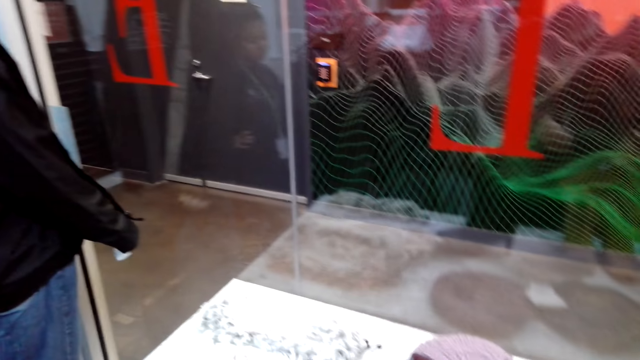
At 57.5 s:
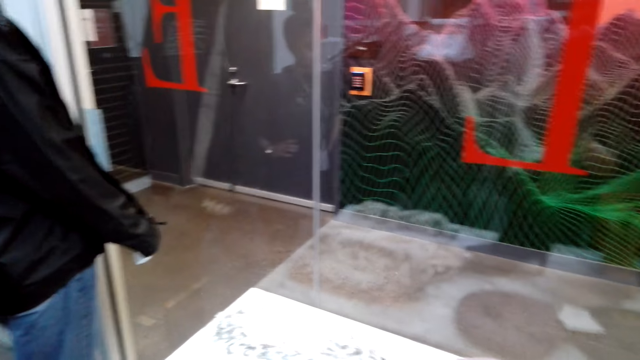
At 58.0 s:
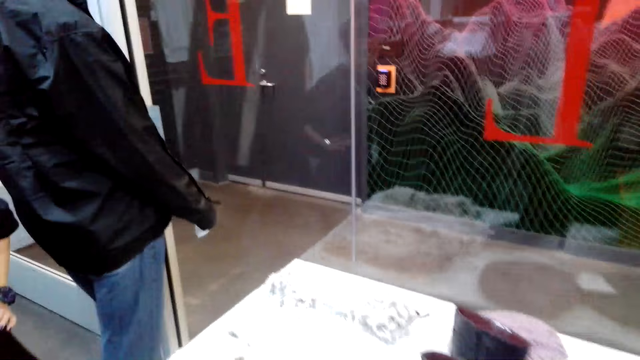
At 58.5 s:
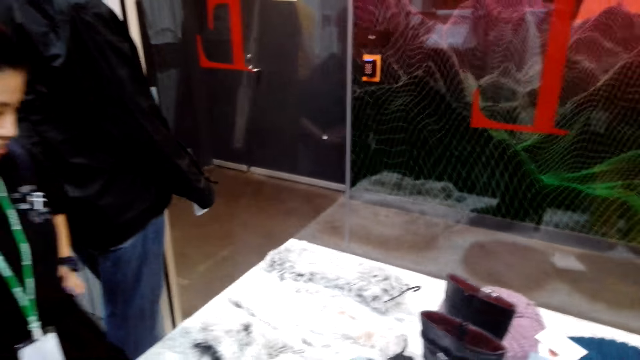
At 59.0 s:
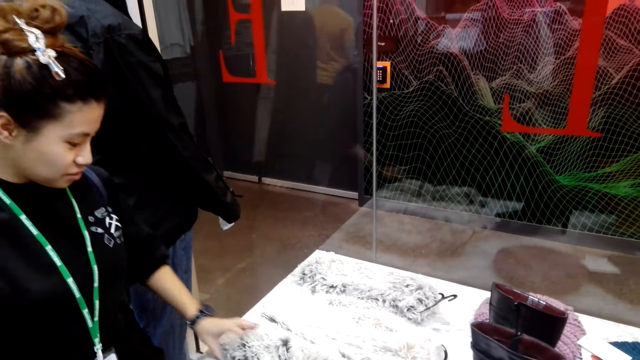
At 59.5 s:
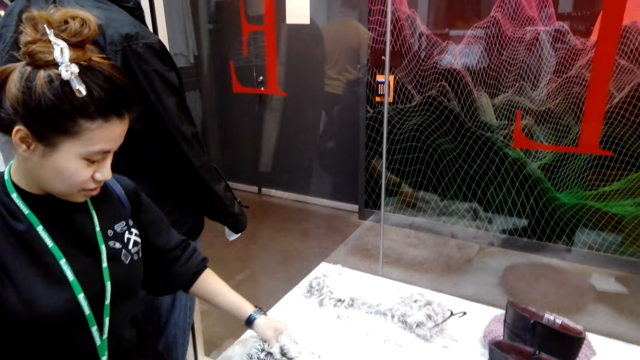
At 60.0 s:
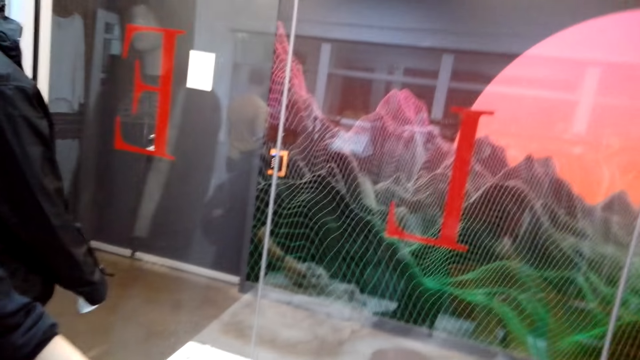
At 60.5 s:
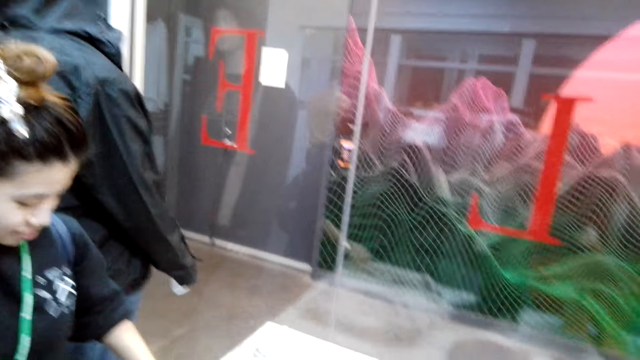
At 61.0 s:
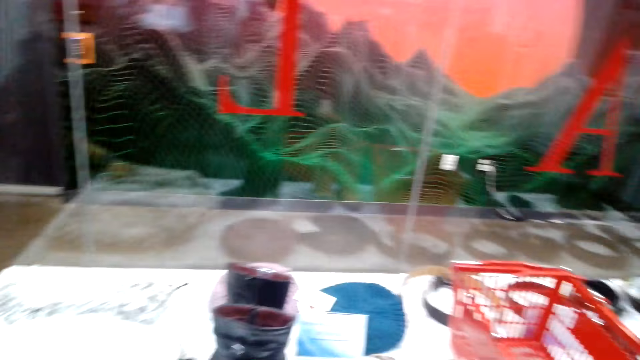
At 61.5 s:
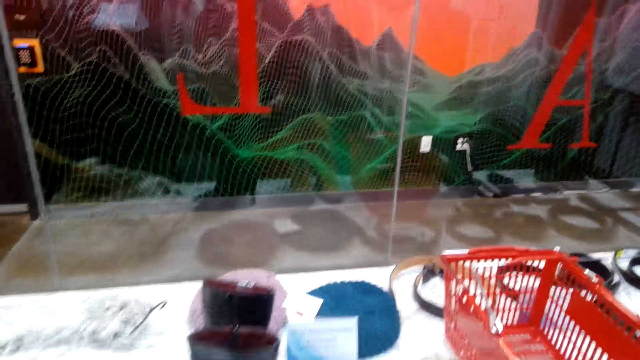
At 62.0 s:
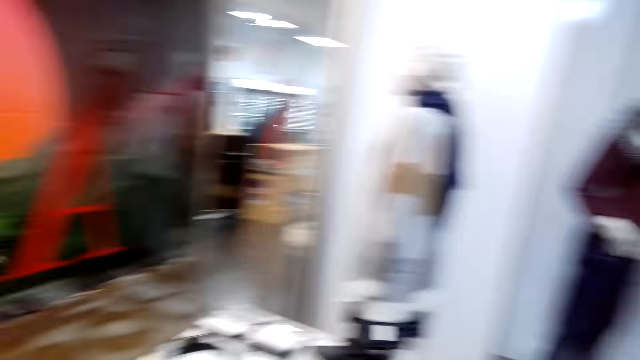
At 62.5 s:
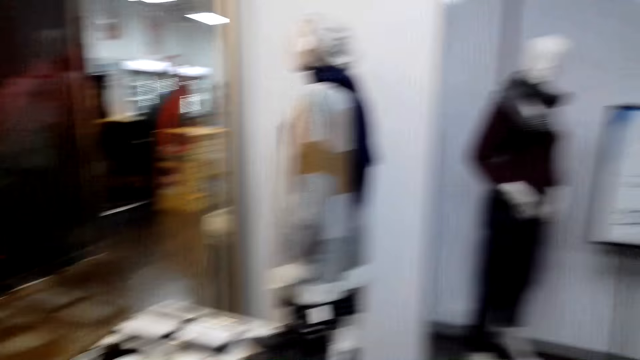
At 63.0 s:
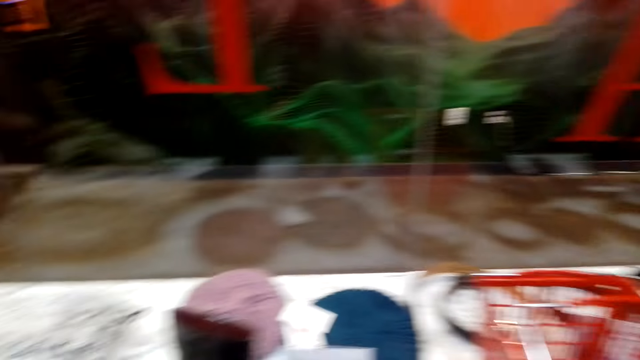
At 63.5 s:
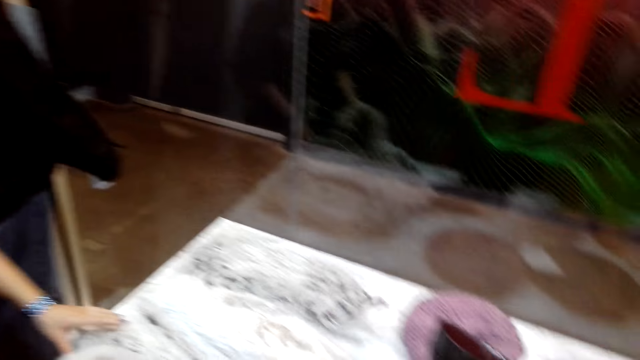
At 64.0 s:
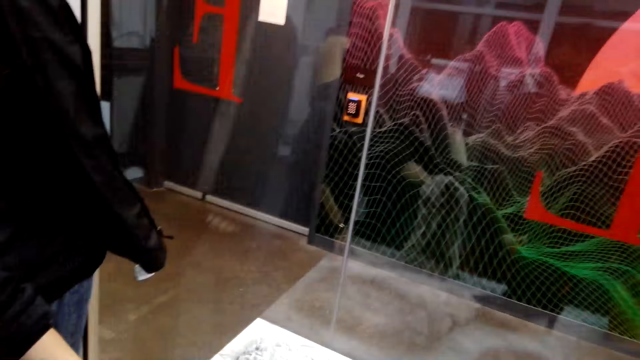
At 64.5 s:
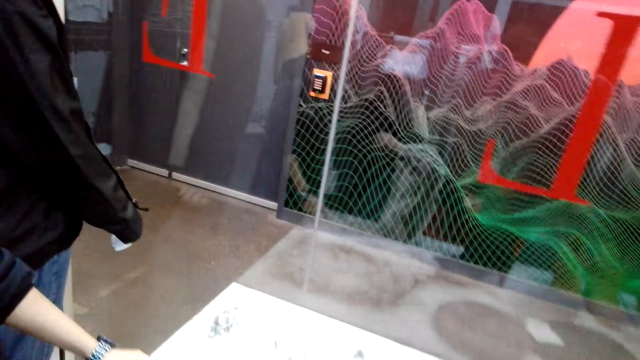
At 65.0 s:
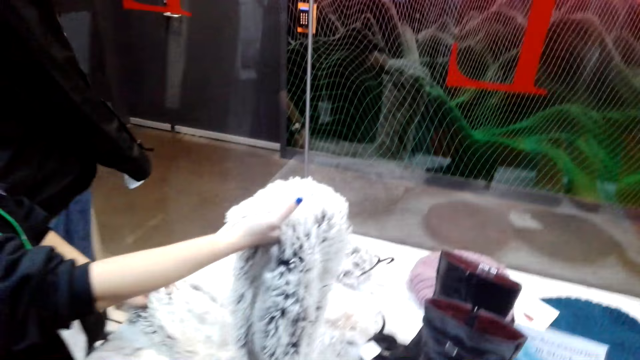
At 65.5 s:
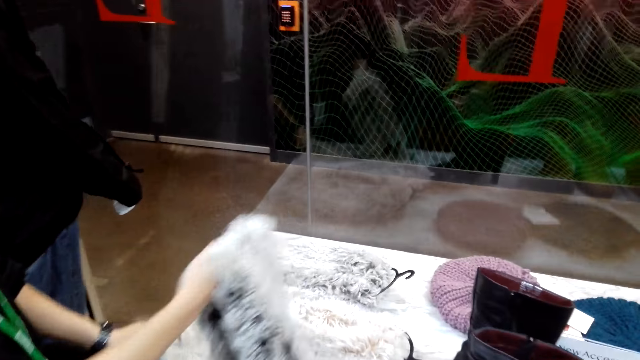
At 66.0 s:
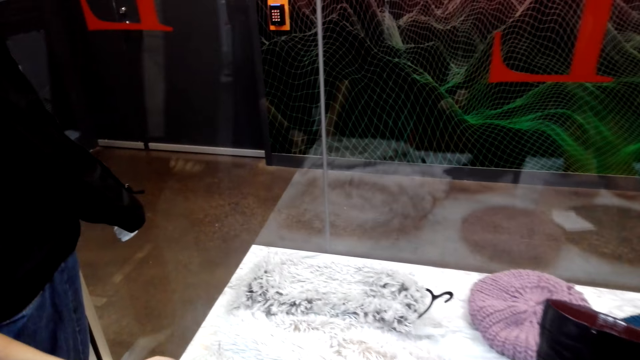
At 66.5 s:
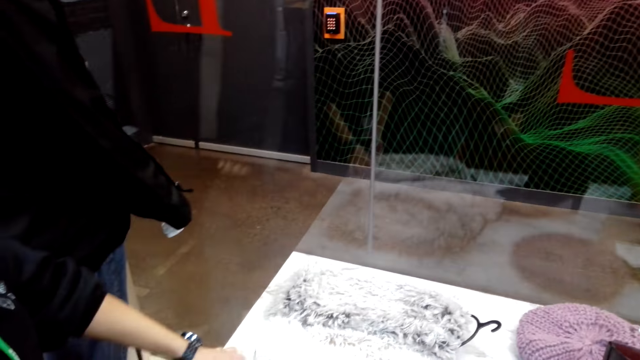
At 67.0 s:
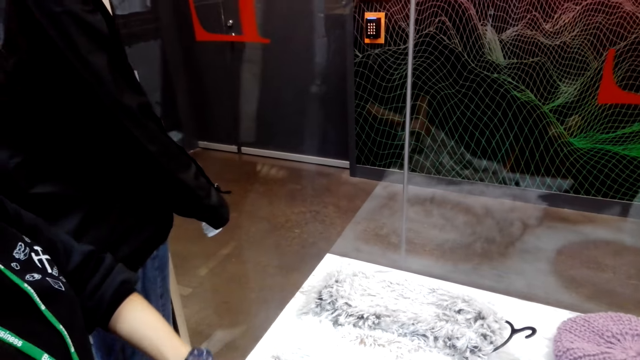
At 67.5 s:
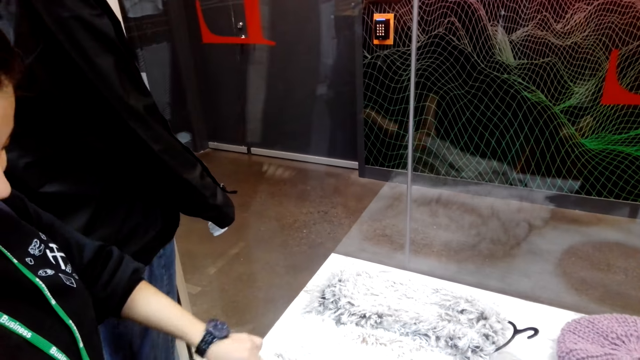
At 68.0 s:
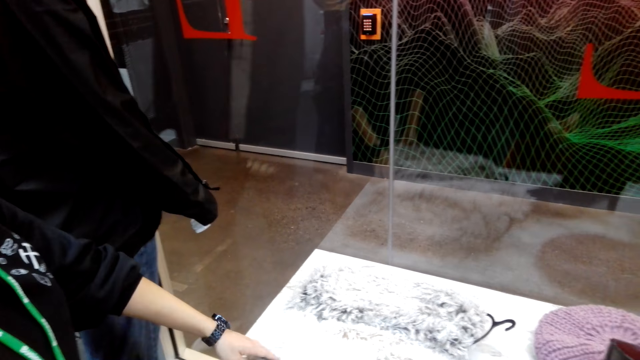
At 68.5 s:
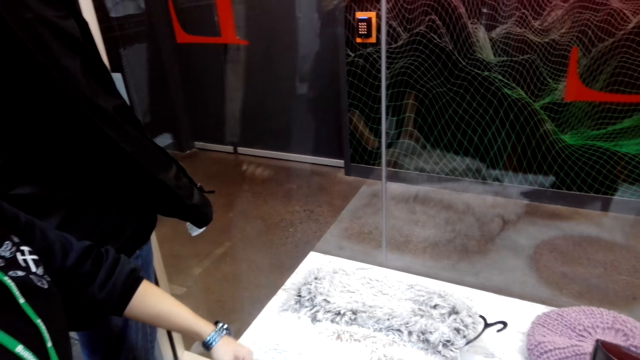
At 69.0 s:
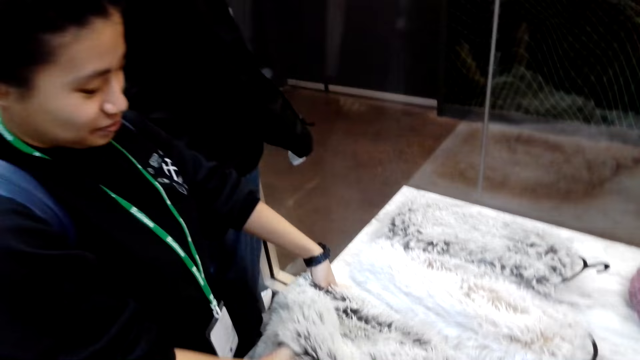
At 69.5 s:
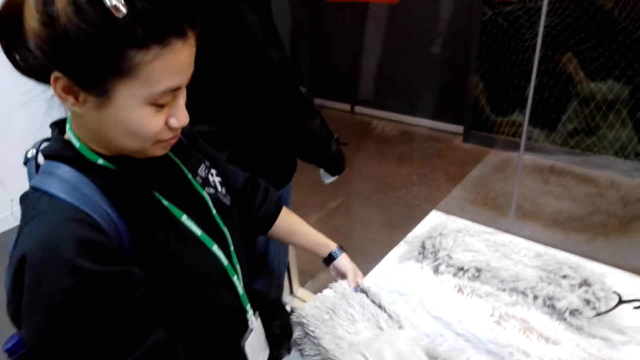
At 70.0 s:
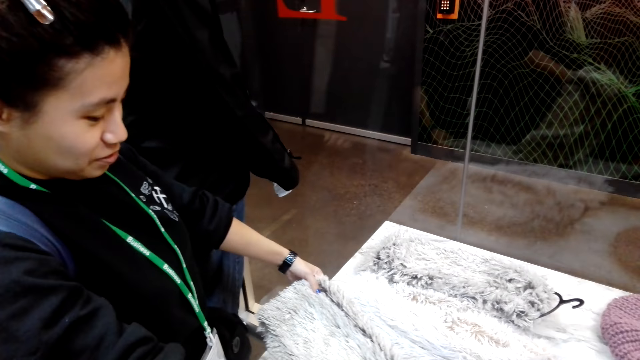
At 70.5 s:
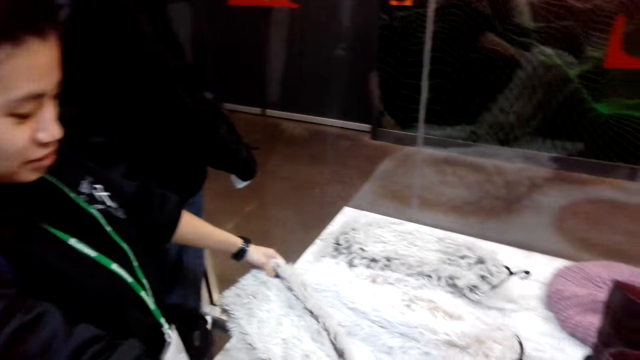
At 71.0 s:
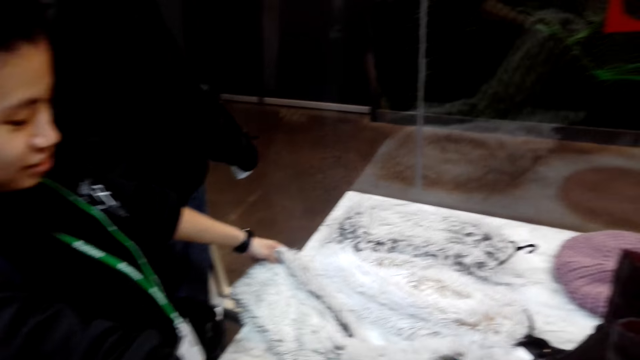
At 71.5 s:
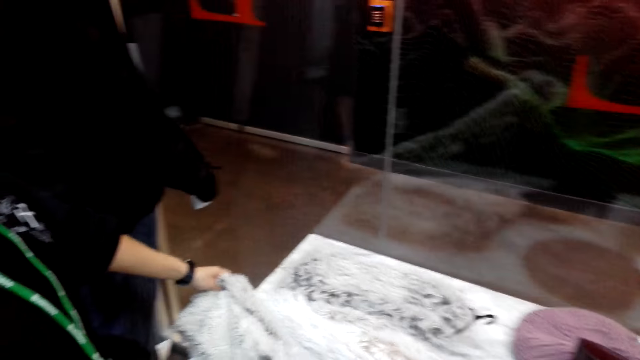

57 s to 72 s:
The camera wearer looks around the display table. A woman touches a scarf on the display table. The camera wearer looks around the display table. The woman lifts the scarf. The camera wearer looks at clothes. They place the scarf on a table. The woman touches the scarf on the display table.

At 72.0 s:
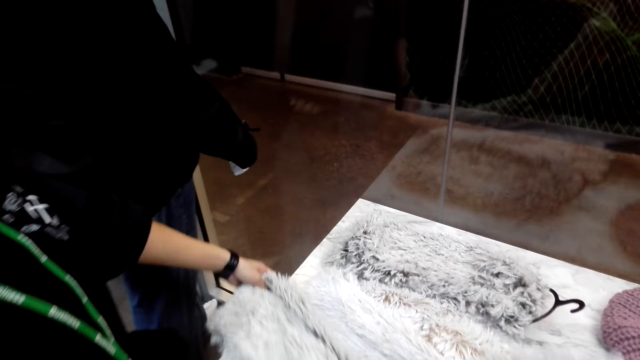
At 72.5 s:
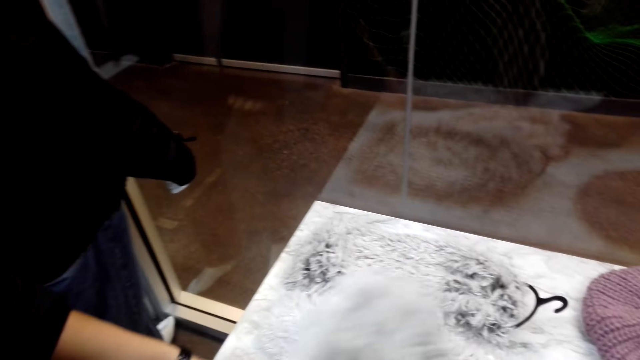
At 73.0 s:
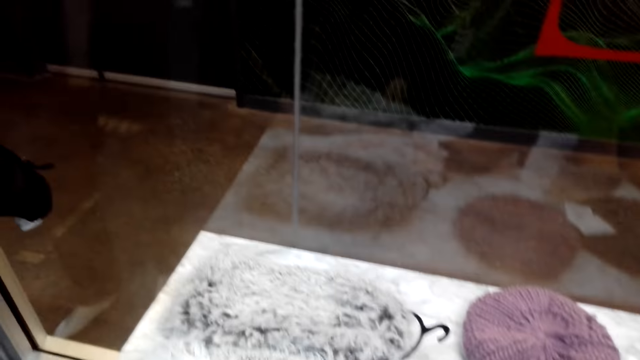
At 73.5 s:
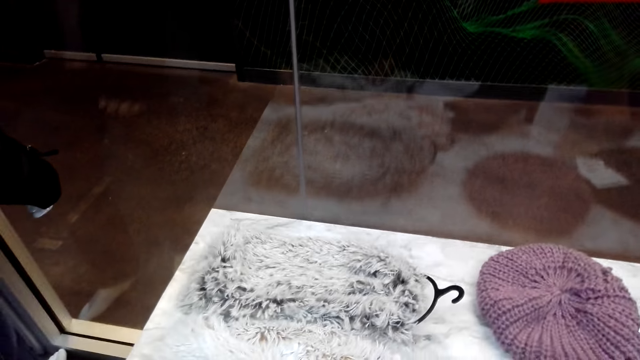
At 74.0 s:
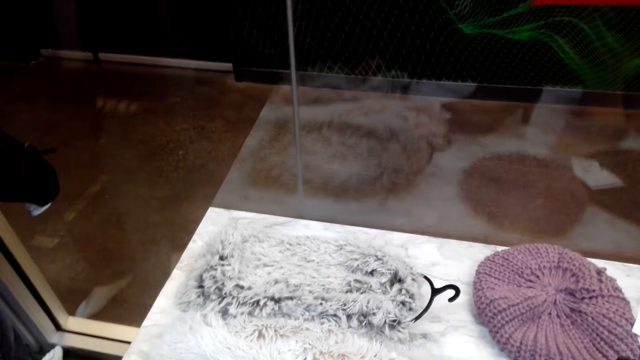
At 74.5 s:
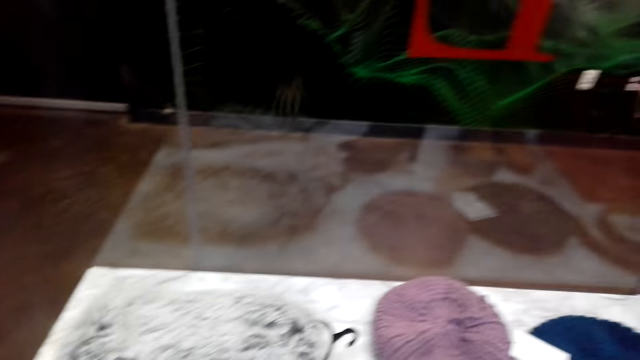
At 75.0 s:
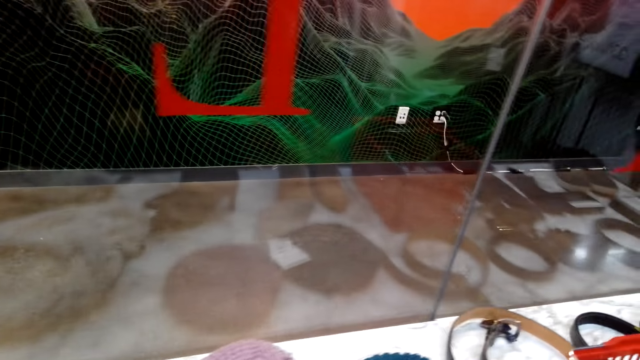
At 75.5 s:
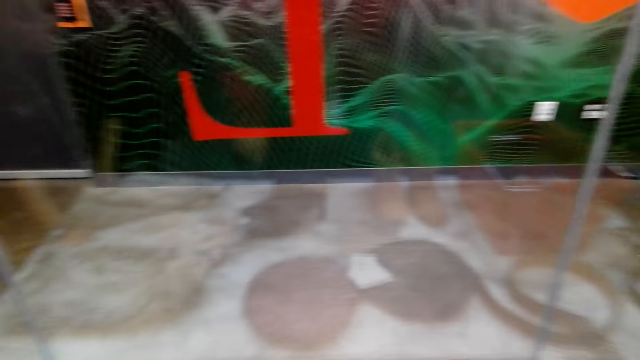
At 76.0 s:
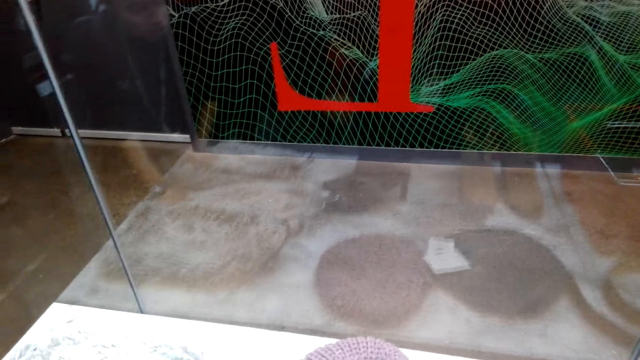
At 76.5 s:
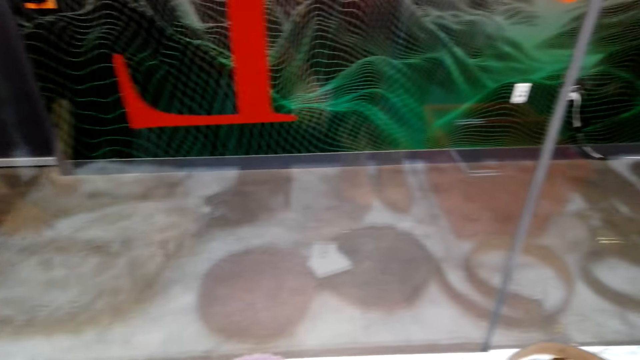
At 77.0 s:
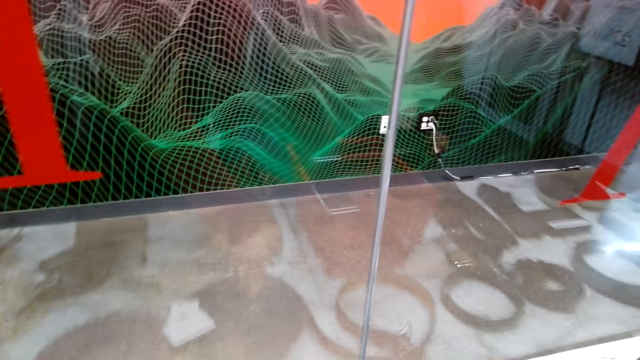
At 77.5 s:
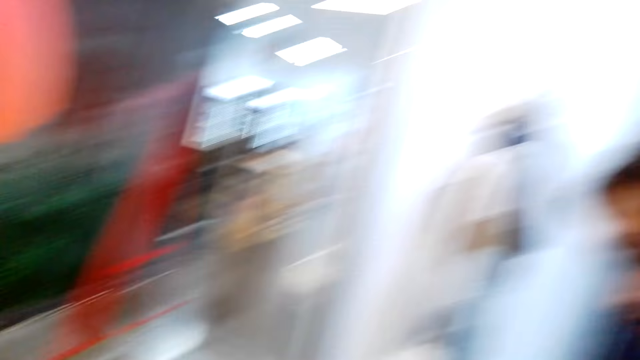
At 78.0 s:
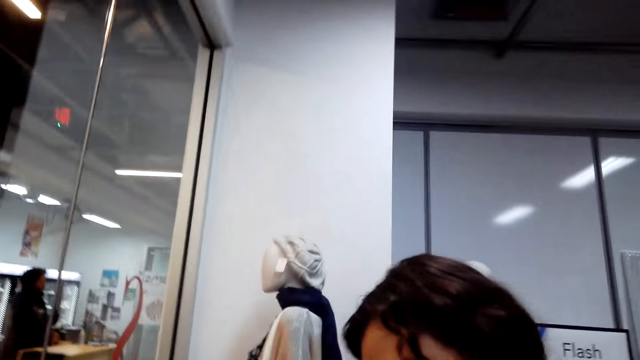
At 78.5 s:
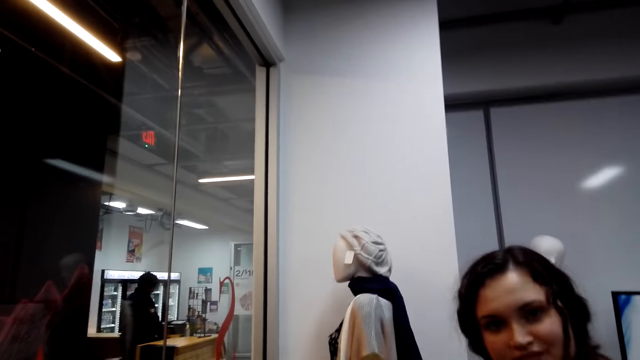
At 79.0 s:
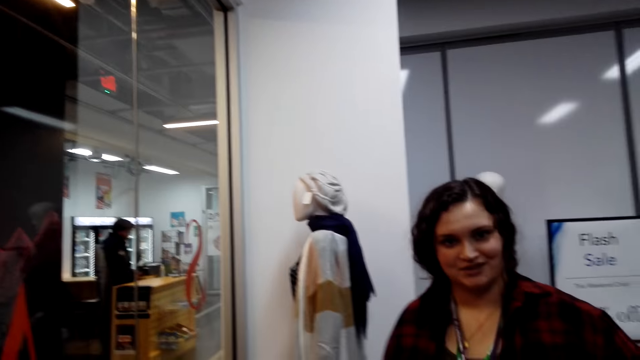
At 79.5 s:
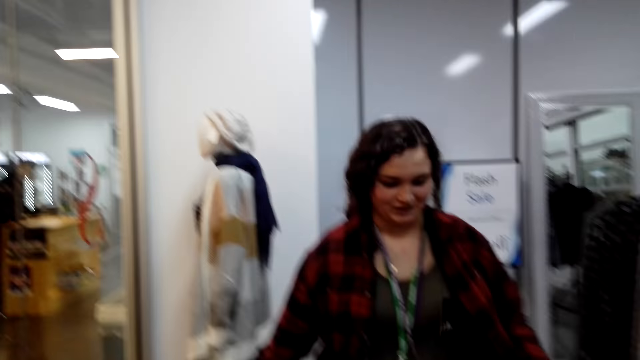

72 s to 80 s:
The camera wearer looks around the display table. They look at a woman.
